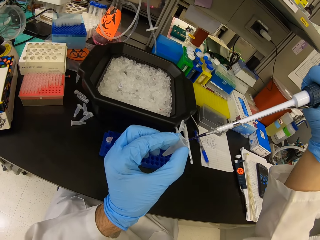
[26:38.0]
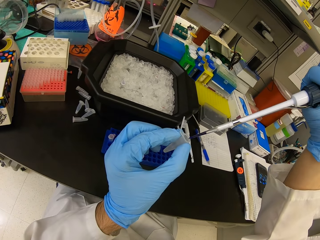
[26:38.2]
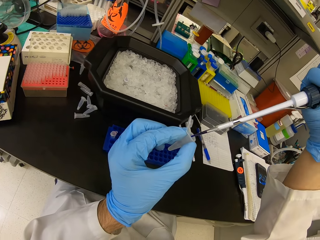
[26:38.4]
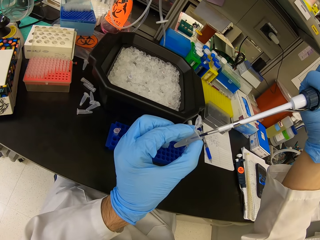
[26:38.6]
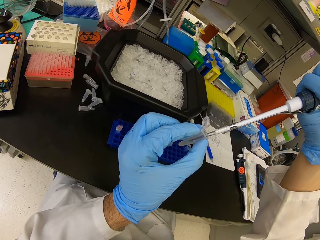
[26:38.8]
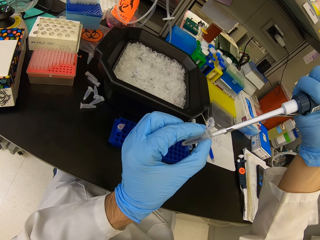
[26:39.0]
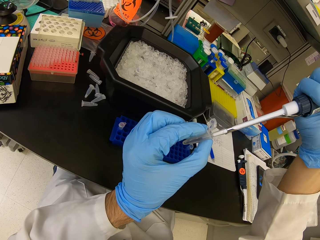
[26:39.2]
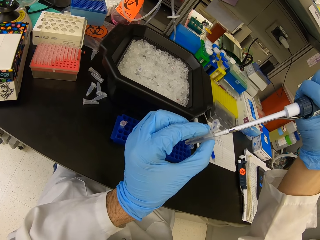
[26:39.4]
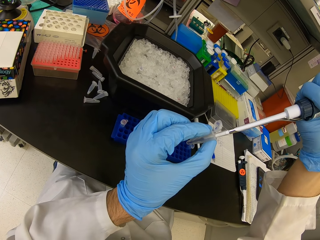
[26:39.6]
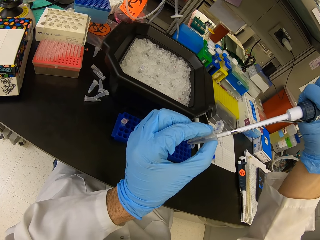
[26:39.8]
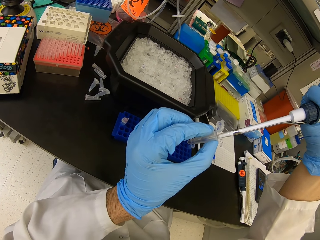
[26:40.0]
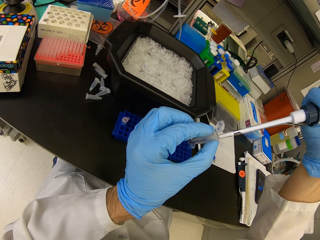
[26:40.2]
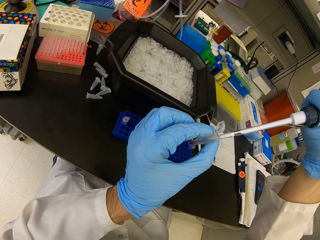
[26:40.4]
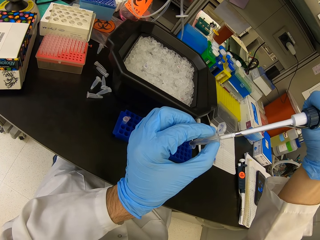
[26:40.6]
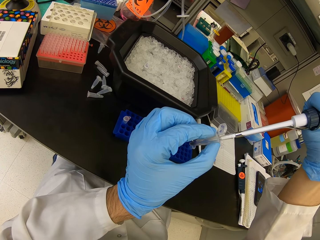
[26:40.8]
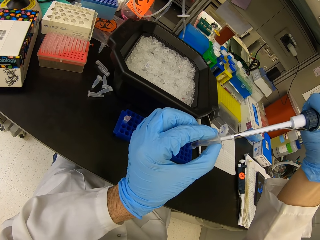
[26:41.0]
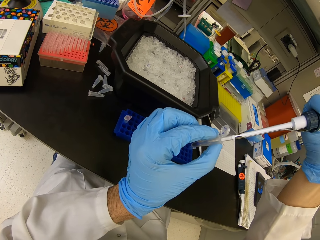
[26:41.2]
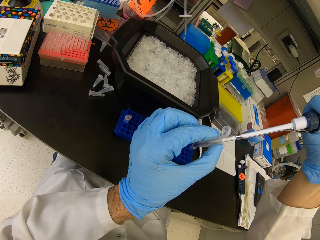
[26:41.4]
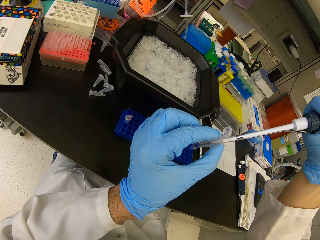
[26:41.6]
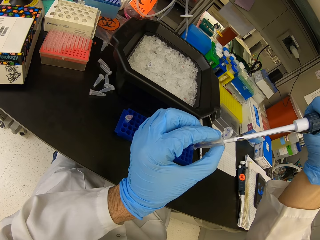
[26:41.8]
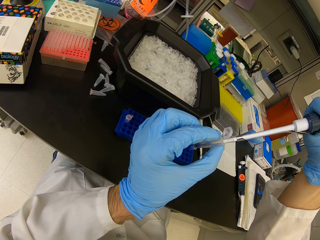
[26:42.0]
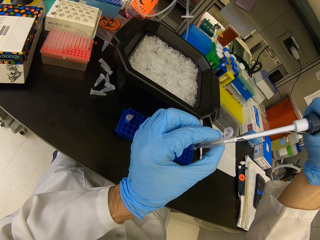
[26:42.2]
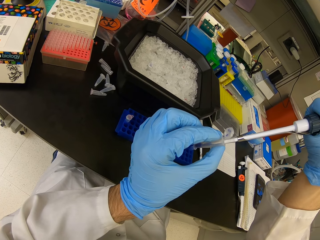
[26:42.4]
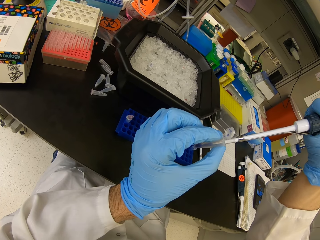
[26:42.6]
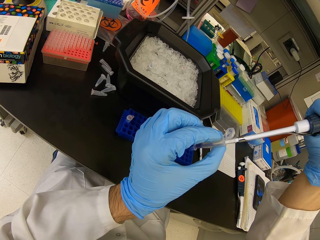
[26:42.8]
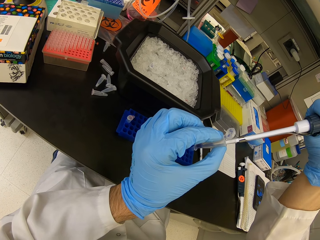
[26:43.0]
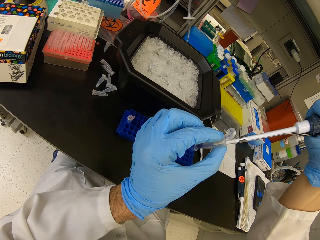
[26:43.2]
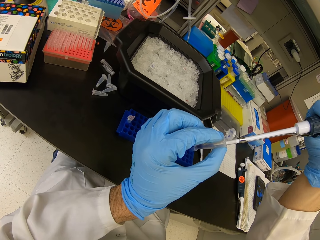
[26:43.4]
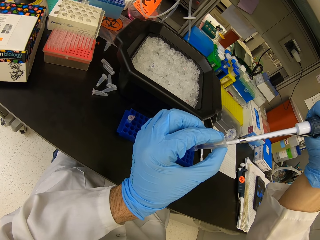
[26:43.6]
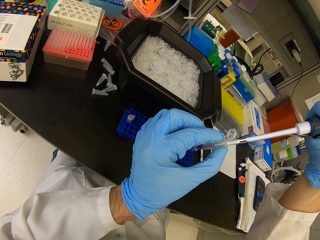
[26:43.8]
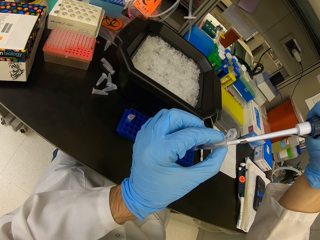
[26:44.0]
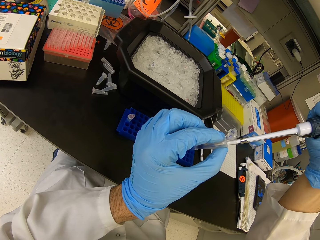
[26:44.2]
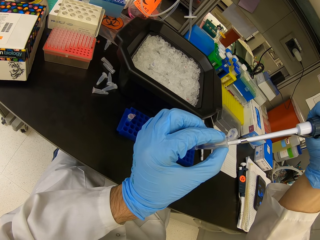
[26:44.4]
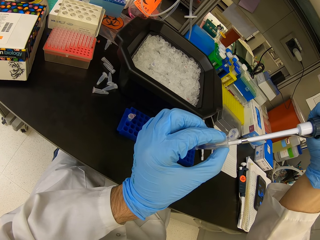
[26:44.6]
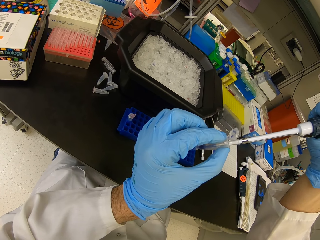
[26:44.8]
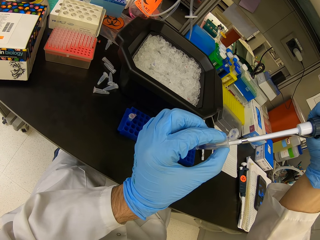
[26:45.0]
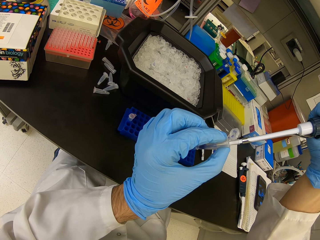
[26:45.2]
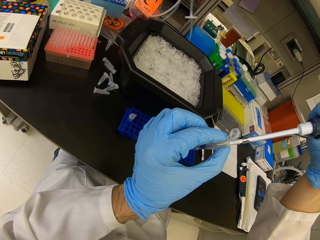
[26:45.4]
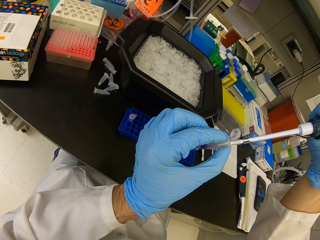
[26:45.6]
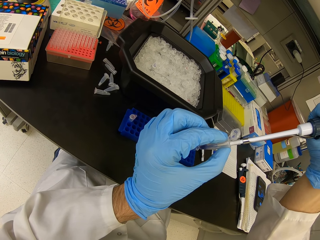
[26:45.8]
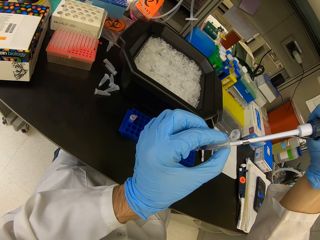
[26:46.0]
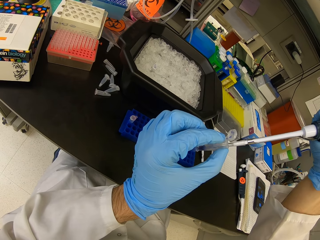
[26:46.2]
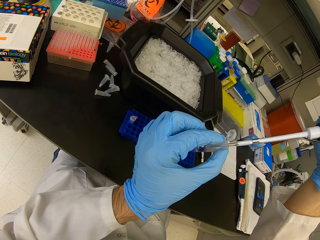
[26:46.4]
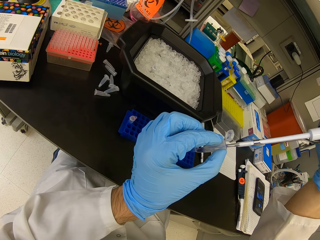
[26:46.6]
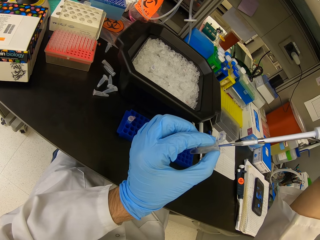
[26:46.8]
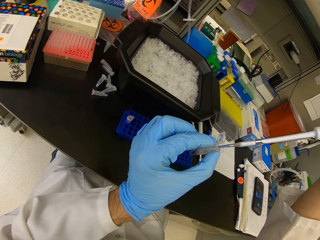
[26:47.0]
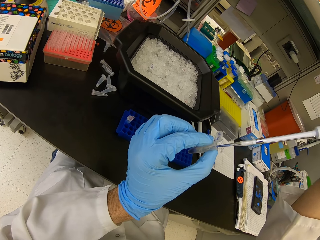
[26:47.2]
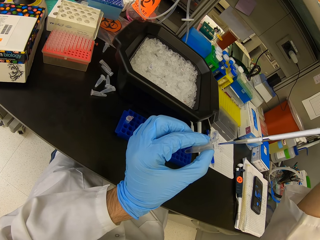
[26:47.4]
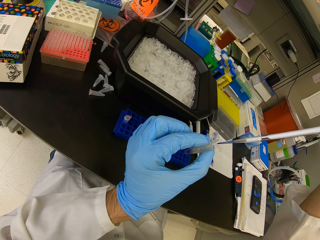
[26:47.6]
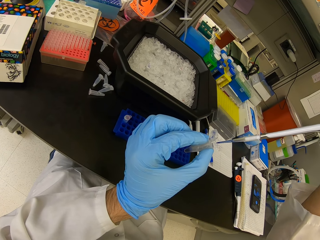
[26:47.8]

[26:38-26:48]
The camera wearer pours liquid in the syringe into the eppendorf tube.

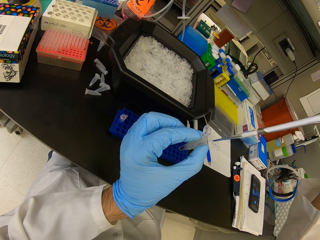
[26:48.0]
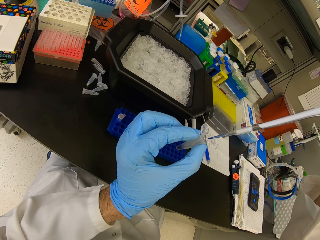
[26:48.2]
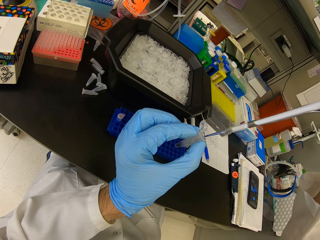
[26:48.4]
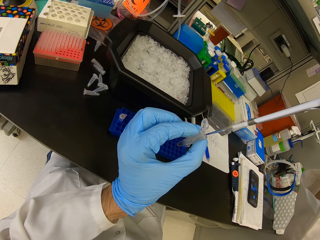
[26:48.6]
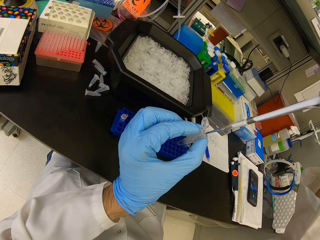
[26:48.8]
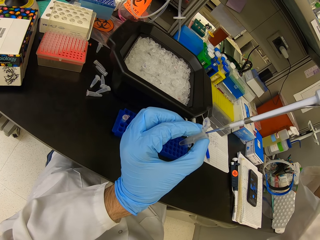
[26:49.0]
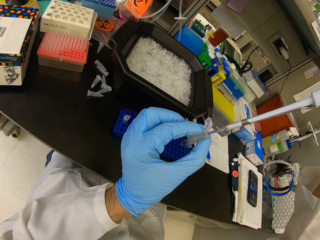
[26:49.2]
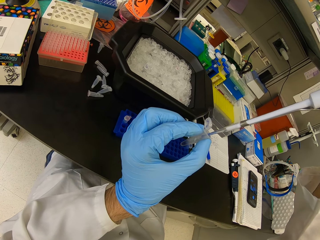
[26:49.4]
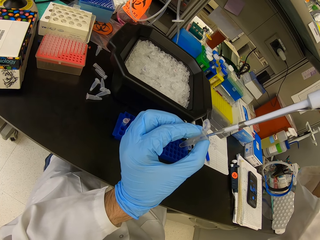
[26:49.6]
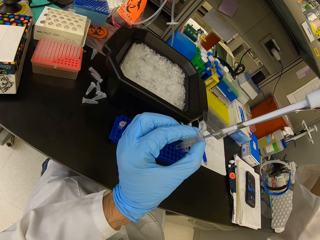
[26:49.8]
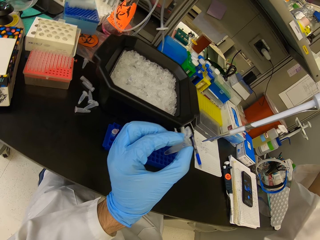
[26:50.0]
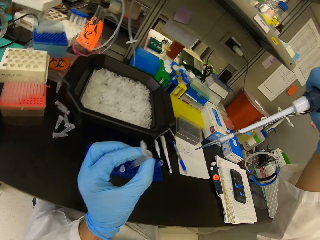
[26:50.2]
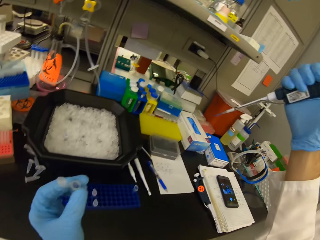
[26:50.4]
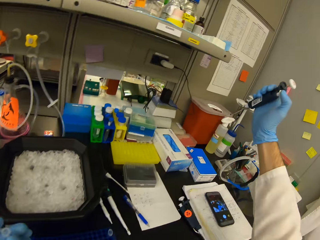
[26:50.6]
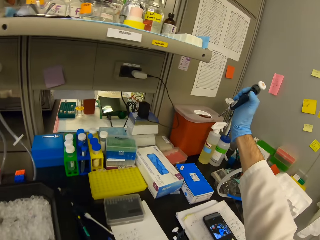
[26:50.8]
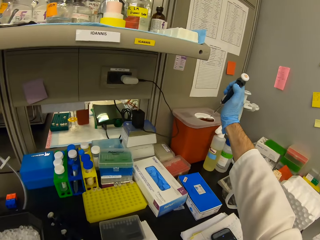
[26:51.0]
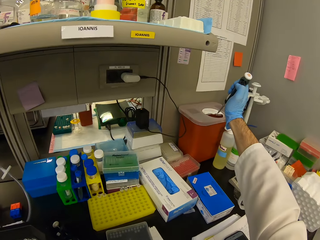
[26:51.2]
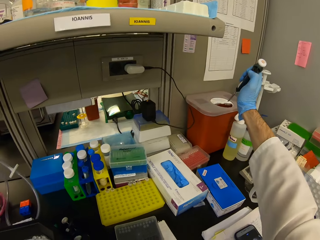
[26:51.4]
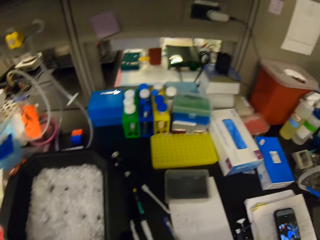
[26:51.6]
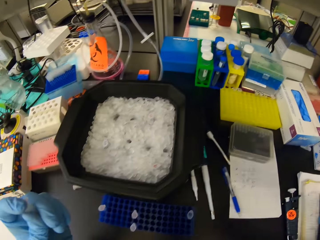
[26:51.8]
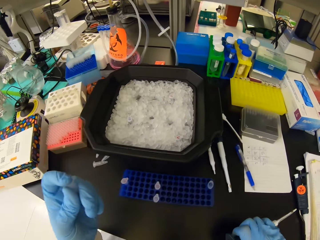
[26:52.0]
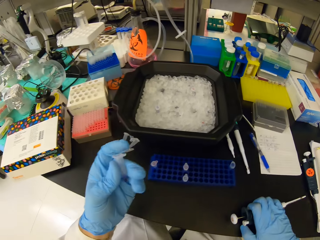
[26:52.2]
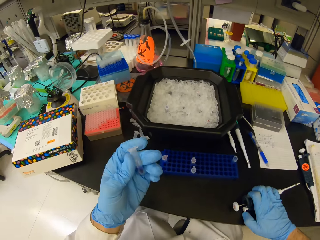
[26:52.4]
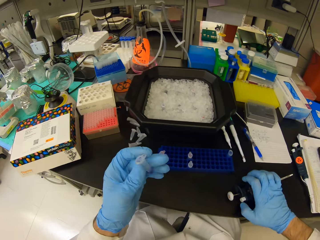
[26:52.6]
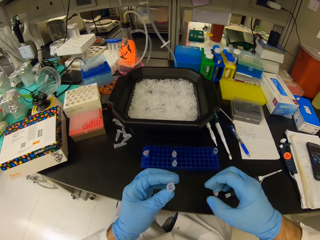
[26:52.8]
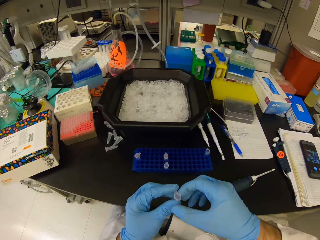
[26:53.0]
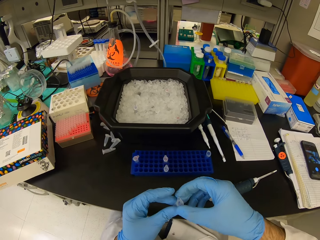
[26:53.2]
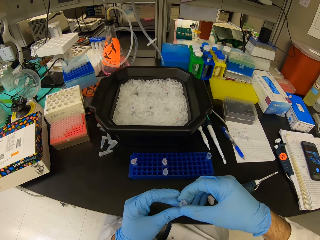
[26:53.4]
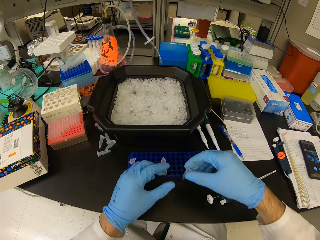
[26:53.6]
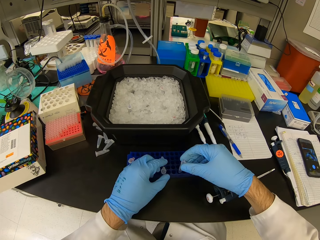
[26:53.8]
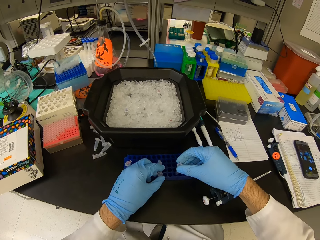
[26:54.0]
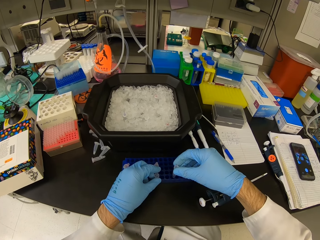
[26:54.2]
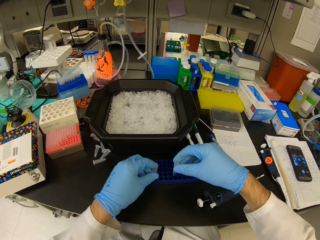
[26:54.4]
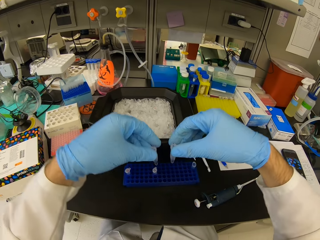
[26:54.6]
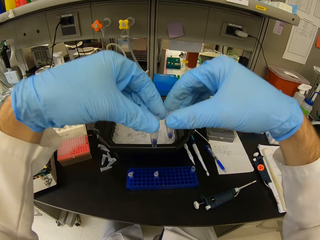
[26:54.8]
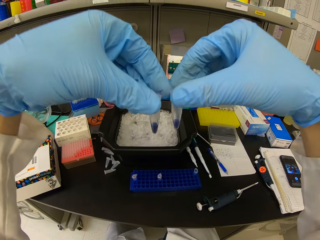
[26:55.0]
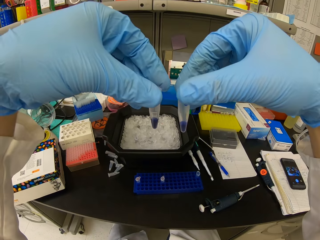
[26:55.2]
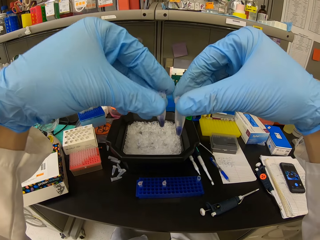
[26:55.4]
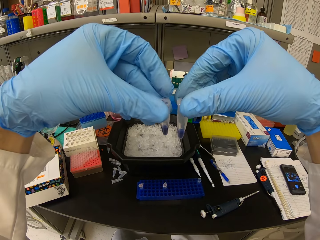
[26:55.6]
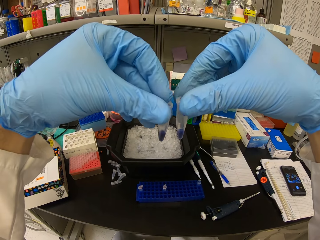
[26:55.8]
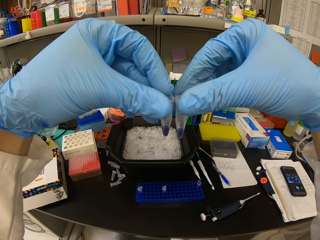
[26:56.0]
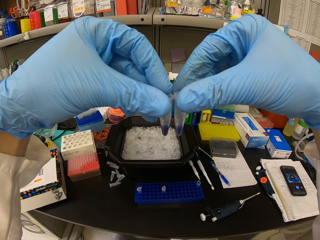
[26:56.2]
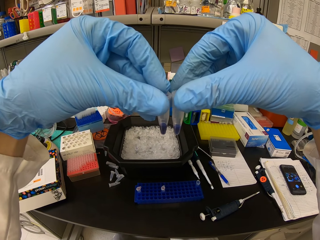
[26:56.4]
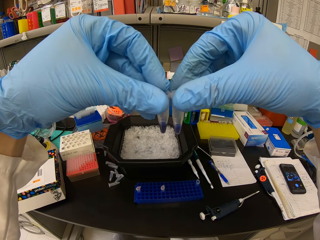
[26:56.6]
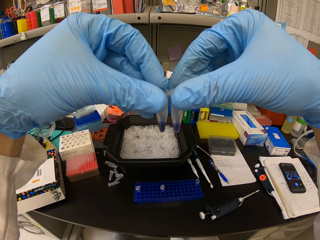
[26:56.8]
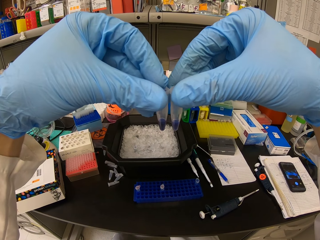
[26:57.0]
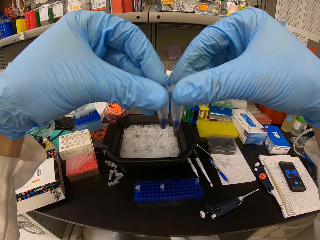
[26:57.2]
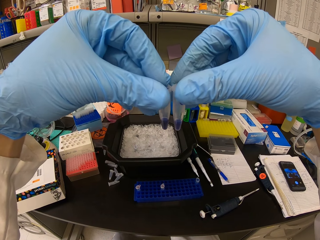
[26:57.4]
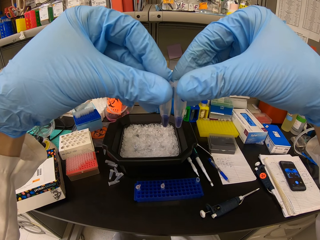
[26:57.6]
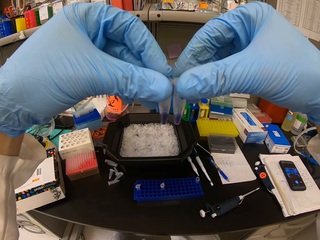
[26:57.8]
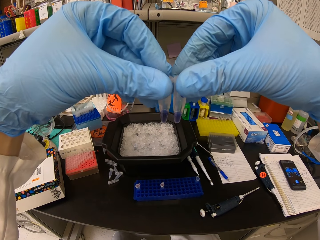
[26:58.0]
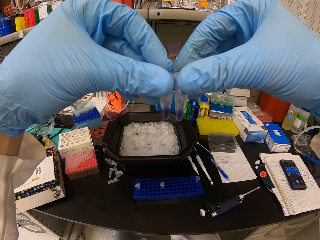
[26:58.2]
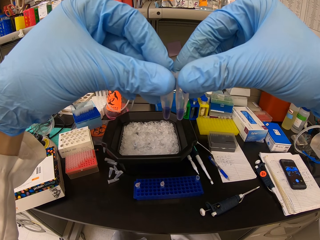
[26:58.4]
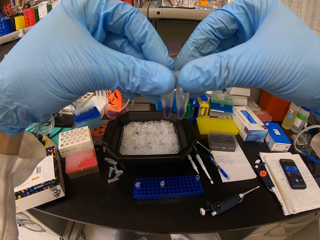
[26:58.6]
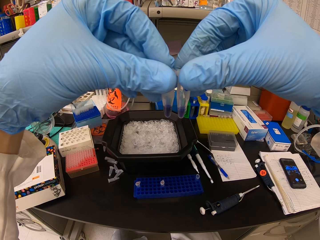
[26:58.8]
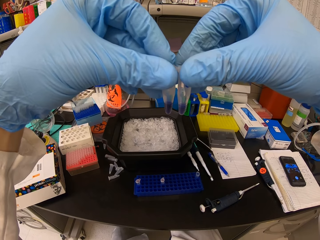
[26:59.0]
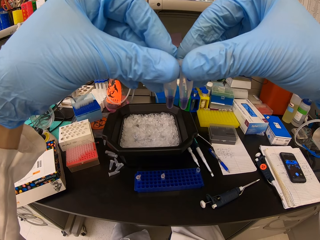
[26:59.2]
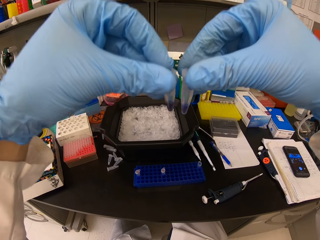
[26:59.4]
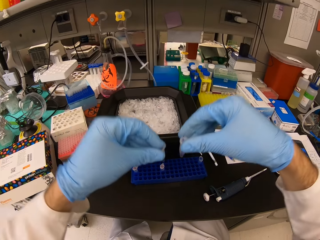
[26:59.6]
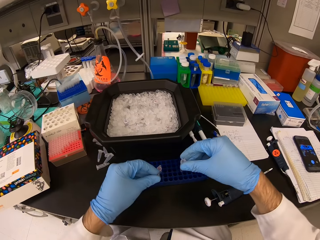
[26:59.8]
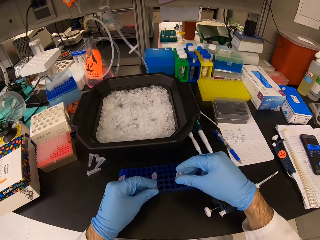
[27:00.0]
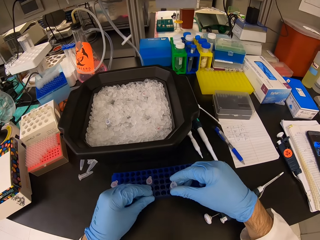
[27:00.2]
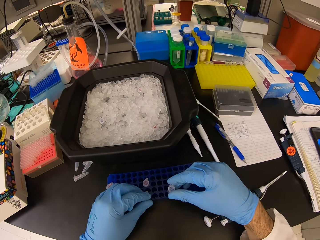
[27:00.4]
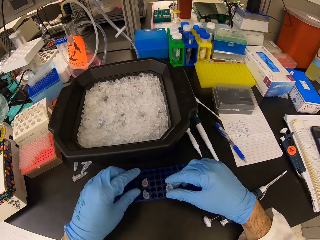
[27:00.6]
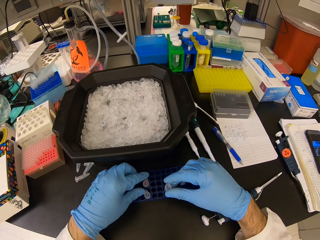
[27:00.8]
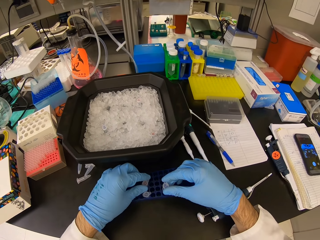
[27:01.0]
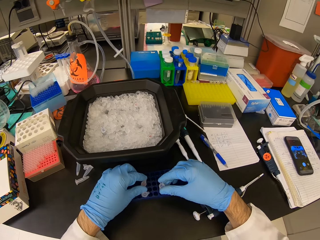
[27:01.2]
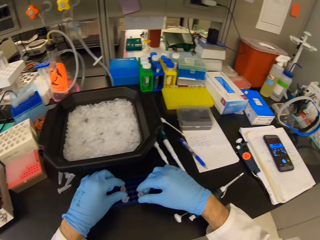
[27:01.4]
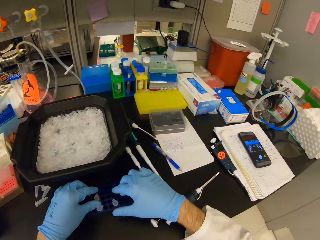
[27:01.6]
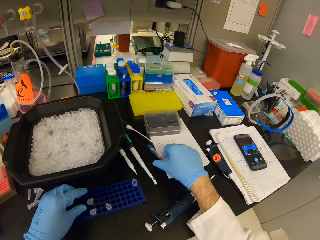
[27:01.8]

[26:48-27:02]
The camera wearer pours the chemical remains from the syringe in a red plastic bin. They stare around. They put the syringe on the table. They place the eppendorf tube in the rack. They check two eppendorf tubes. They compare the chemicals in the test tubes. They put the test tubes in a blue test tube rack.
